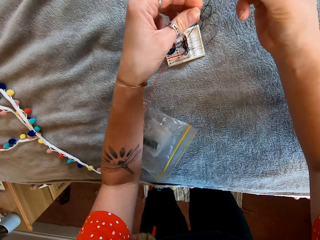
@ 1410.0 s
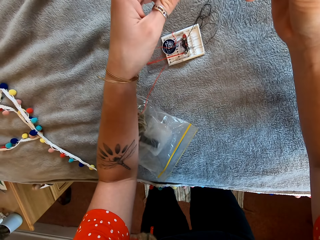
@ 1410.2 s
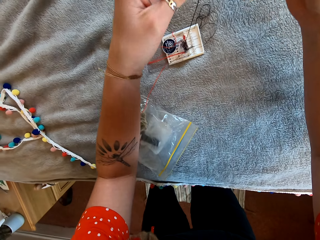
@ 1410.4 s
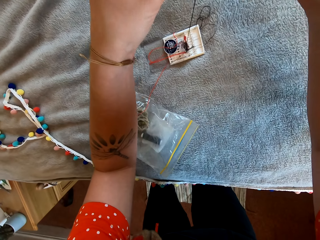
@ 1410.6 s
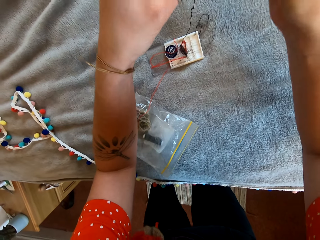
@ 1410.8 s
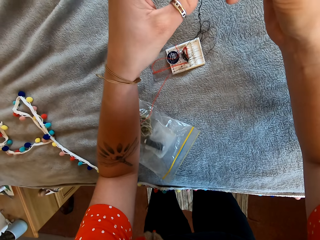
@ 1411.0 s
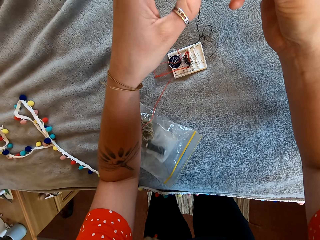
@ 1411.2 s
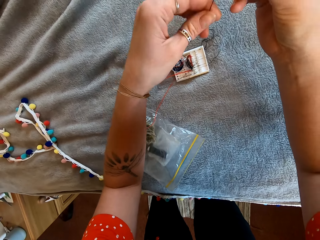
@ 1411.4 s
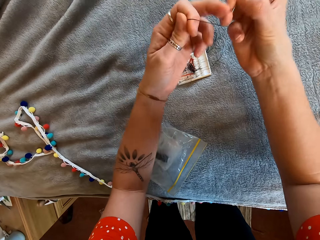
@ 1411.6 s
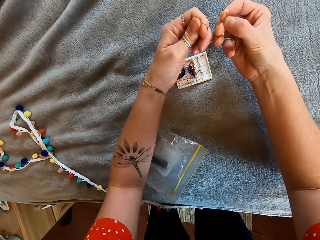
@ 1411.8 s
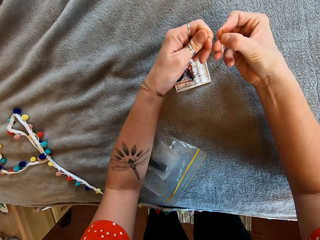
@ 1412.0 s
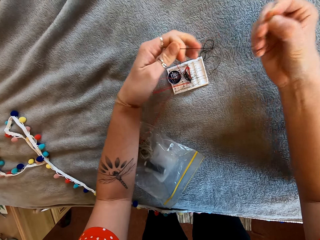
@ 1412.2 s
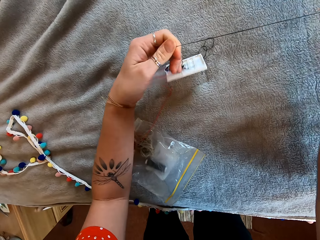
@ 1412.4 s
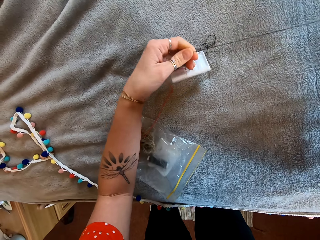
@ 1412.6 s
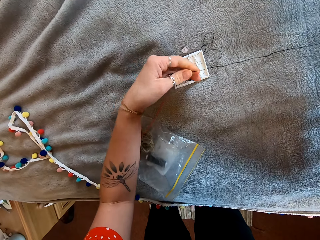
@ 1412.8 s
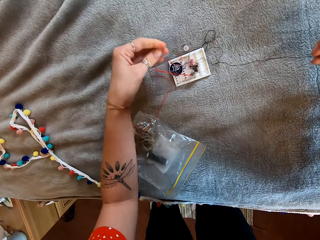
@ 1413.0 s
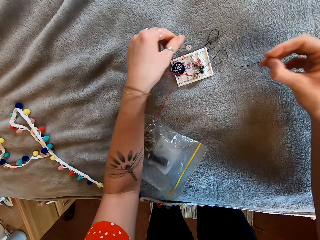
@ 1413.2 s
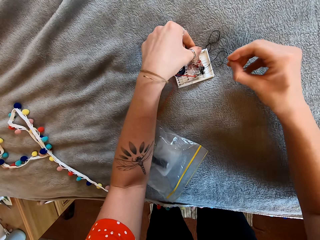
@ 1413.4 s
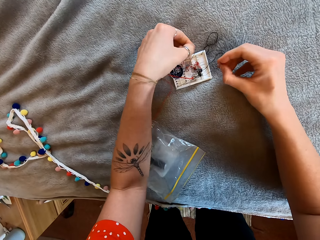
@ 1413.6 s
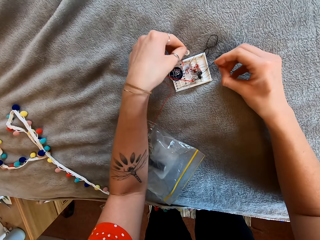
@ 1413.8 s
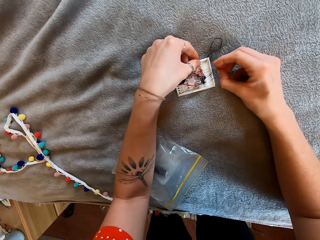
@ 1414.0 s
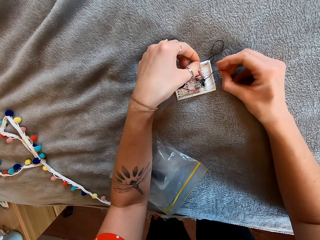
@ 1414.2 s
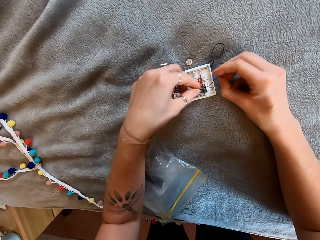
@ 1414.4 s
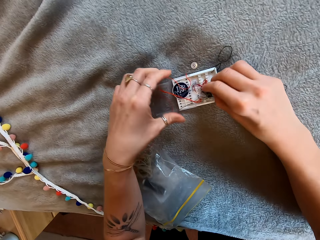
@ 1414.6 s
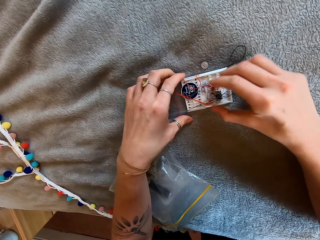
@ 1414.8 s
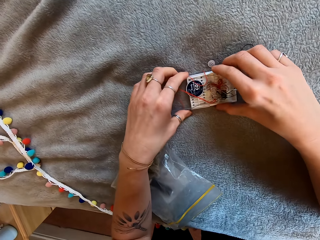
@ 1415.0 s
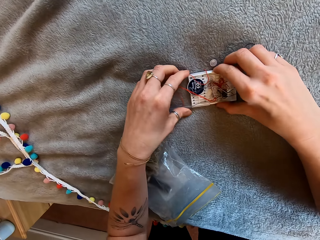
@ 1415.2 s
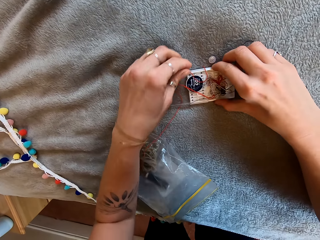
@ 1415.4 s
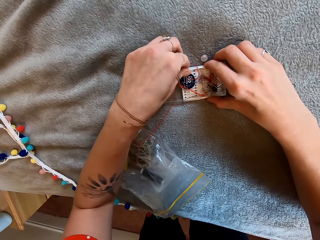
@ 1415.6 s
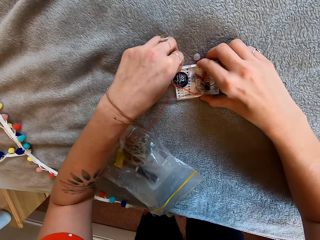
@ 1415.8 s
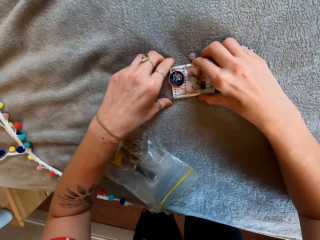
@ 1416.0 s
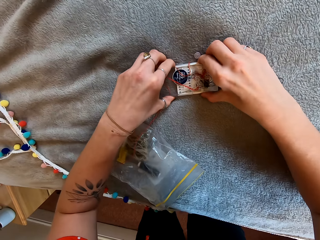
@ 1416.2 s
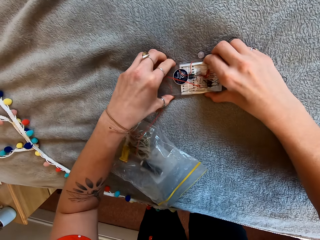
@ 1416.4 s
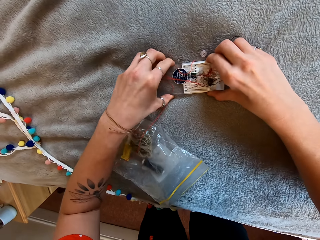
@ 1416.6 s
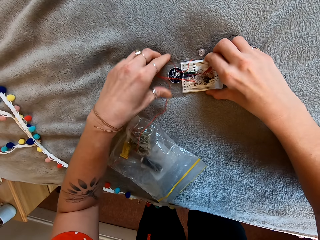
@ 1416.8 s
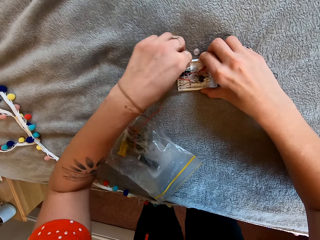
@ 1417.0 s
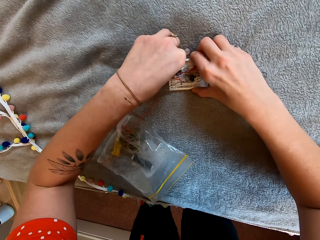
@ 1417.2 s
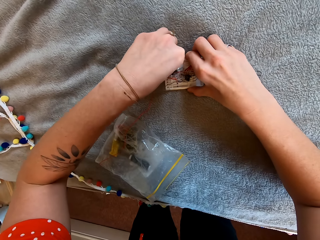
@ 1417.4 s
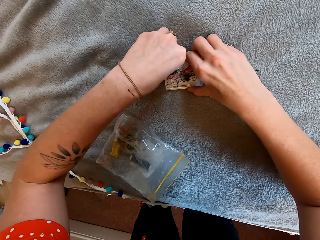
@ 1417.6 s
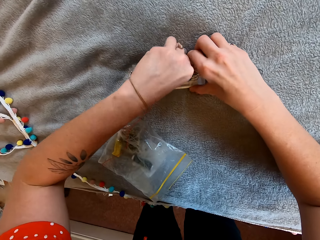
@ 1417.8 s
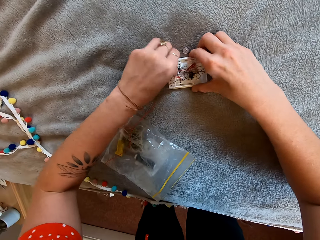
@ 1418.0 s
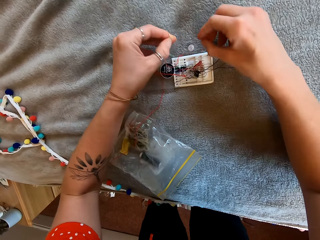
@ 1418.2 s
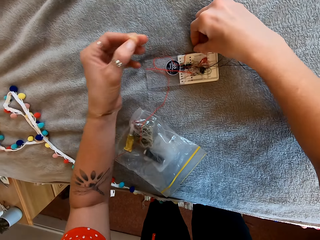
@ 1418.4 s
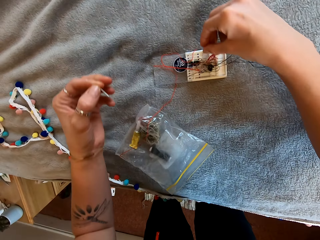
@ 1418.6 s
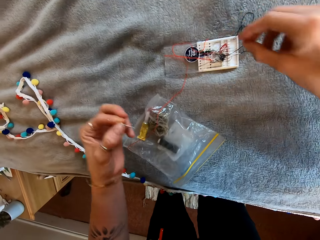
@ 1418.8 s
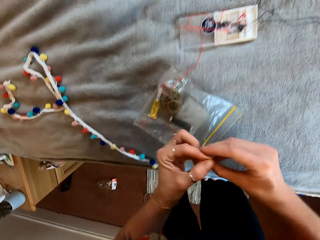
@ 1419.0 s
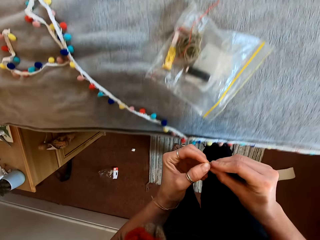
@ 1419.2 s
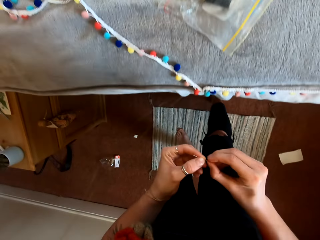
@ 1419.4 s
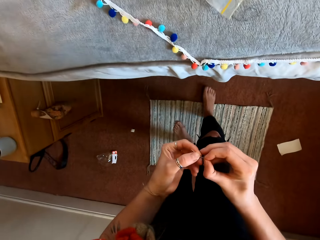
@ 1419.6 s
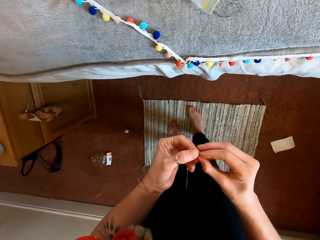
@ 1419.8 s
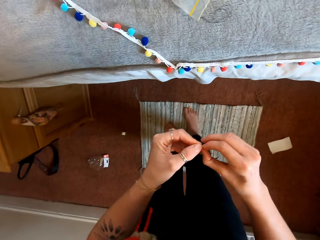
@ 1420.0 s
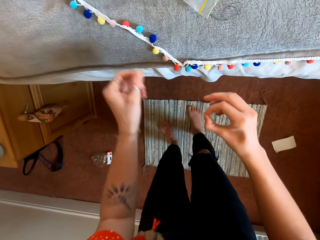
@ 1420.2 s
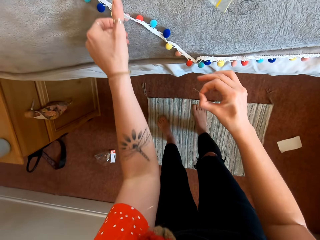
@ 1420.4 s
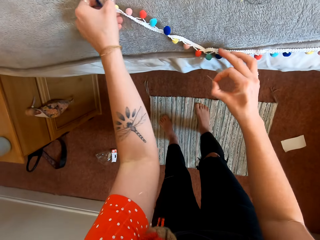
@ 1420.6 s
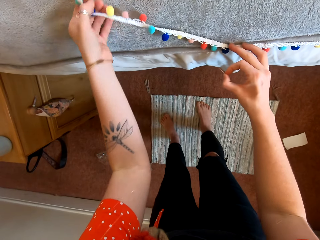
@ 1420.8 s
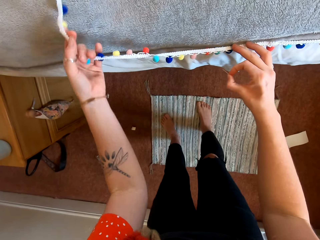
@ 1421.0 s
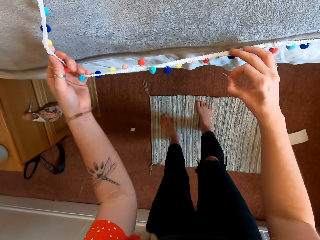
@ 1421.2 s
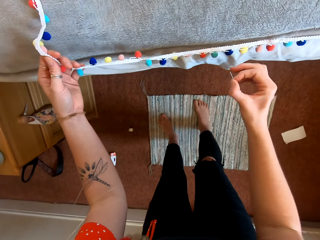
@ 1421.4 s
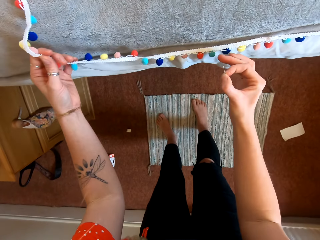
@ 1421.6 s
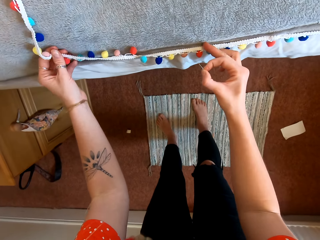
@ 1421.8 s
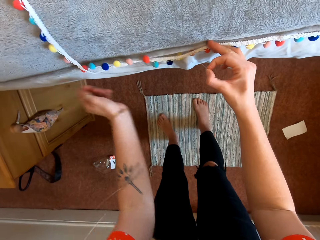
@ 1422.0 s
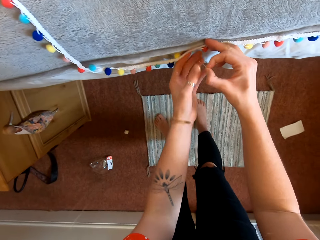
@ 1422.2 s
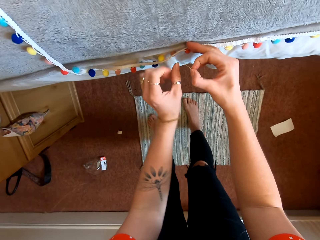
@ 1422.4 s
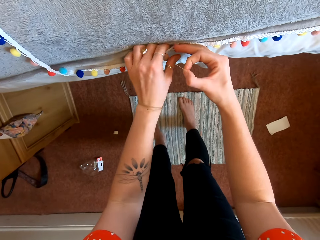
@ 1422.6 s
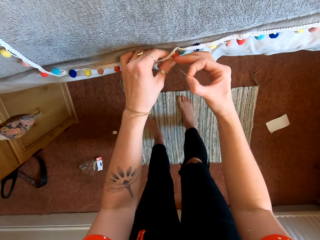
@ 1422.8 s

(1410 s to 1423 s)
The camera wearer picks another needle. They drop the needle. They pick the needle.

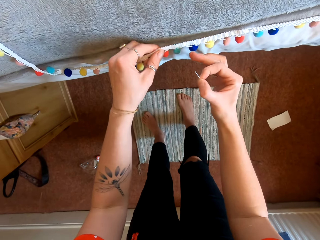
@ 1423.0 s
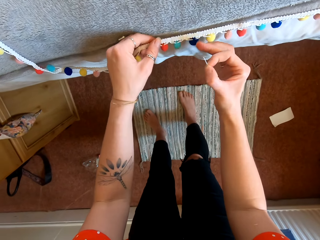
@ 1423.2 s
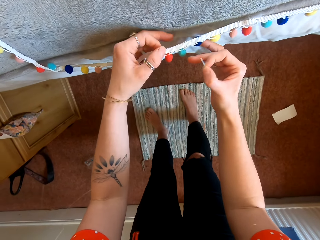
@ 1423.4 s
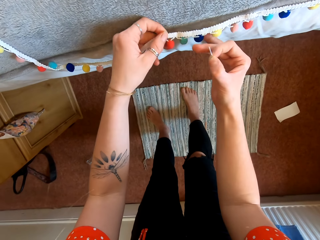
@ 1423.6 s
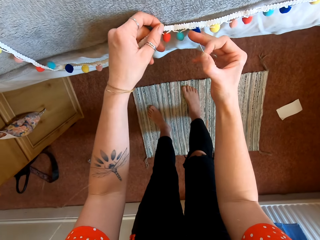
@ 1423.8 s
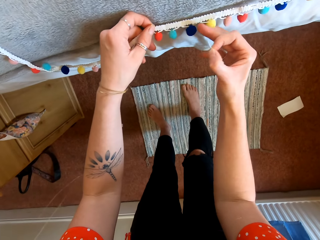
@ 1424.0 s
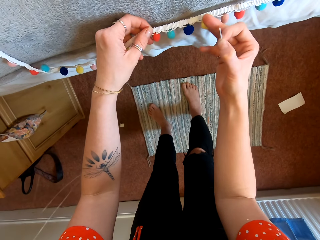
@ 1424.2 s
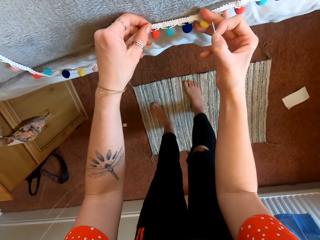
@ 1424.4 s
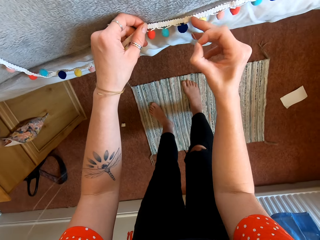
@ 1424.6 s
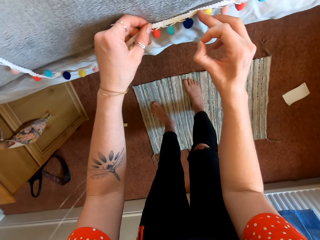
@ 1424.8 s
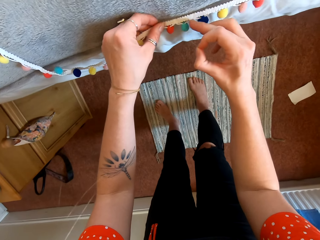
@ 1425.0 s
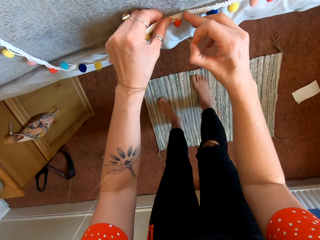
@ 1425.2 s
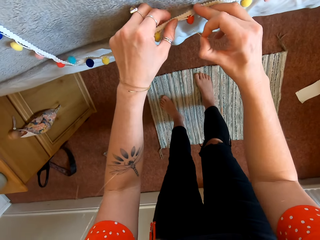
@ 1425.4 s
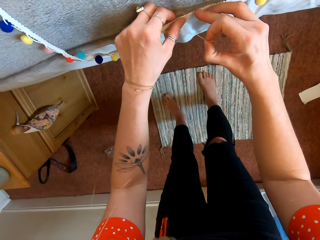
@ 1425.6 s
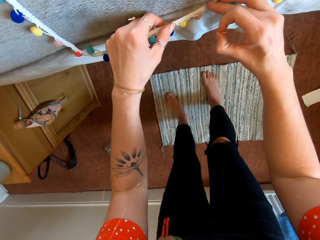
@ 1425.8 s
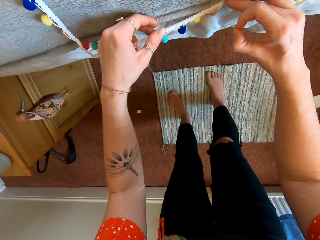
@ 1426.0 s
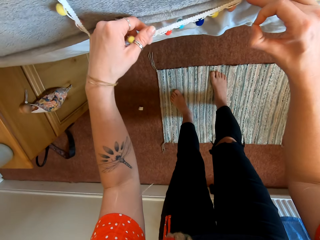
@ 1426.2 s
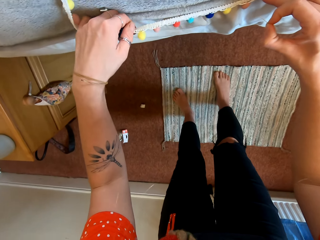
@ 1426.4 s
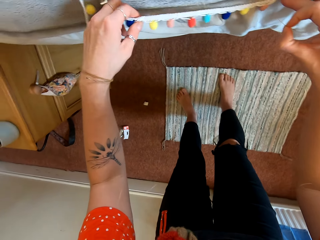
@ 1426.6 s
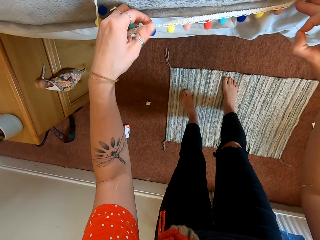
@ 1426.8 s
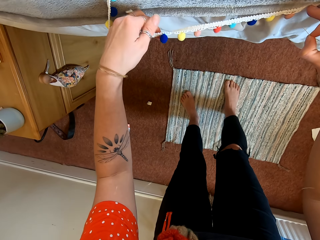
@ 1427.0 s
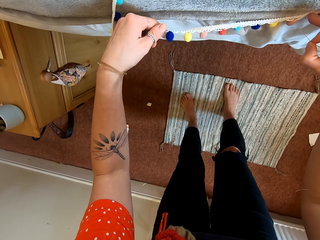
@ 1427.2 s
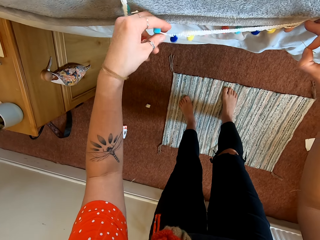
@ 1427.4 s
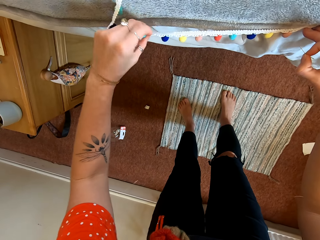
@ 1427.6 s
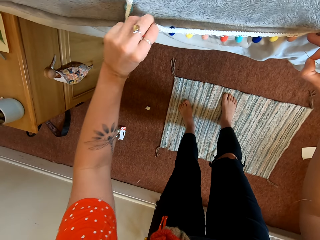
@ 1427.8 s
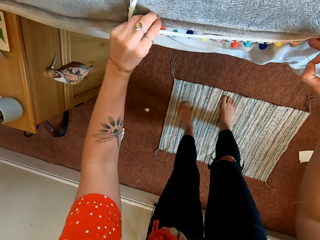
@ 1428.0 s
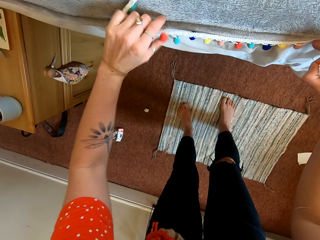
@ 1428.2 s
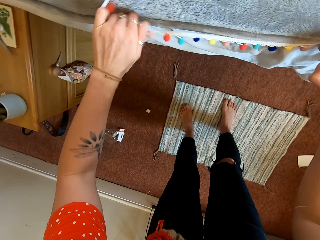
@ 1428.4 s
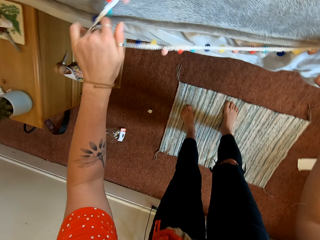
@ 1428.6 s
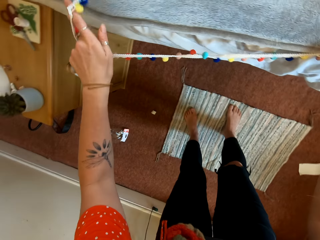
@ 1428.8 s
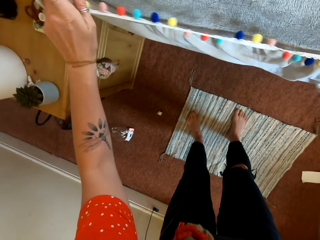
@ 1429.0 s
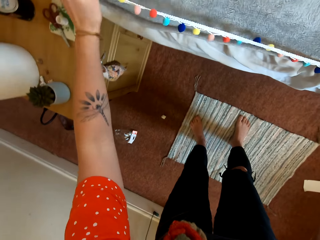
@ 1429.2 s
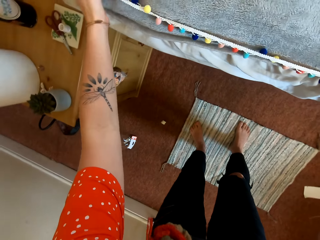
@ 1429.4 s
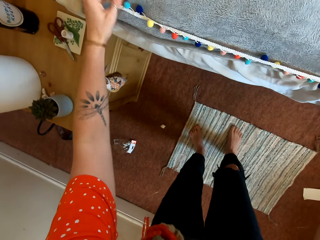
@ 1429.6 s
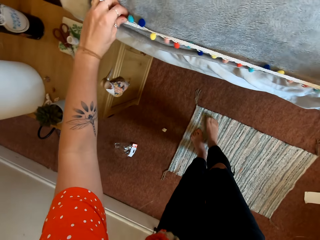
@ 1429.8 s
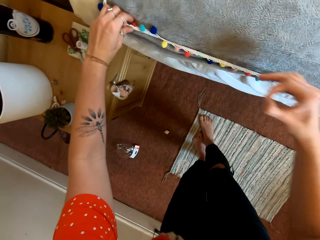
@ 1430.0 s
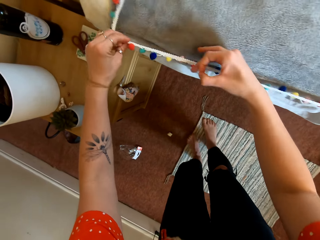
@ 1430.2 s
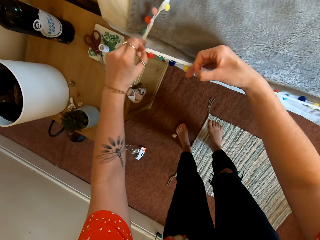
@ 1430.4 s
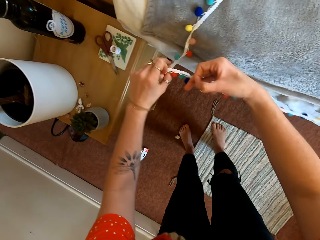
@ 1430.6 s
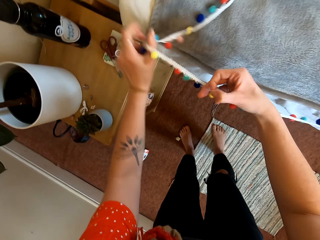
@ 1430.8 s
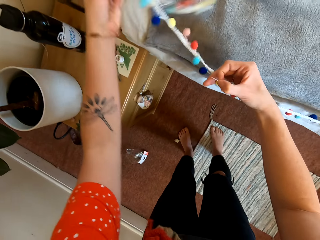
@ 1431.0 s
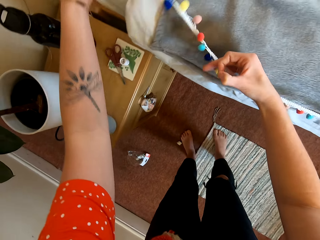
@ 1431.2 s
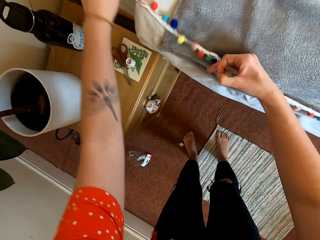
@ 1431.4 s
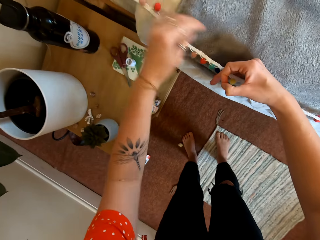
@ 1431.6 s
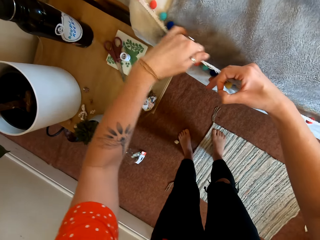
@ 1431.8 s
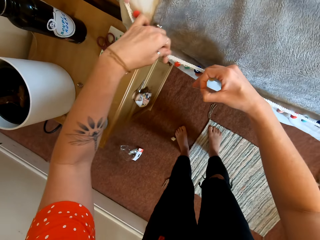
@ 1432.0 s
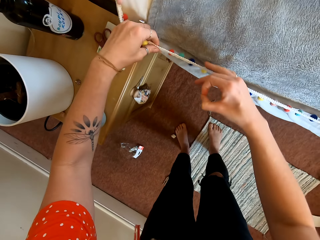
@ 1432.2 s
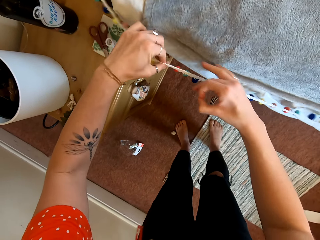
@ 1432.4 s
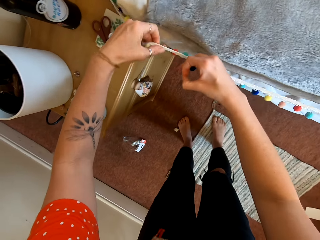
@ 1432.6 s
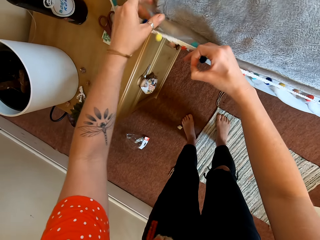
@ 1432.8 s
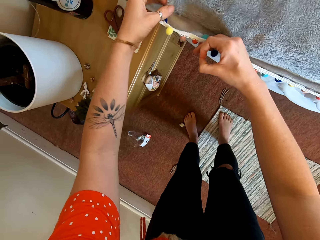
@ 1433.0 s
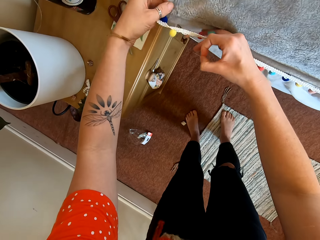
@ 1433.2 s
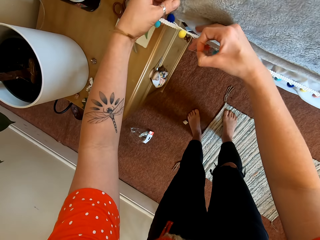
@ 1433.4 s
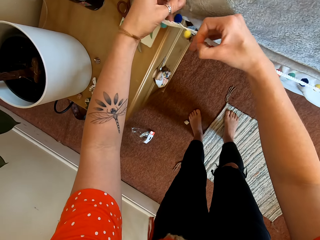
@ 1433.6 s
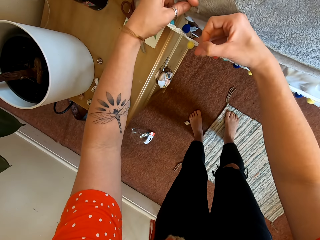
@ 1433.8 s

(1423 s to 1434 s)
The camera wearer aligns the edge of the bedsheet.
